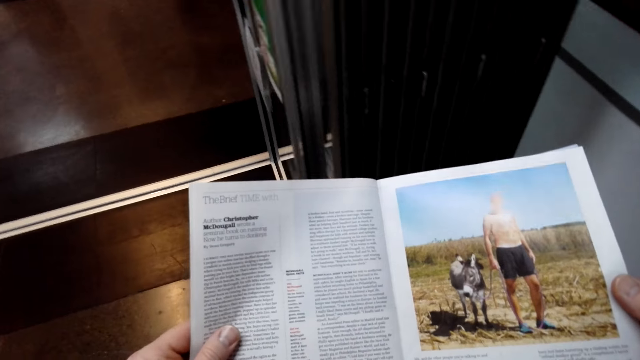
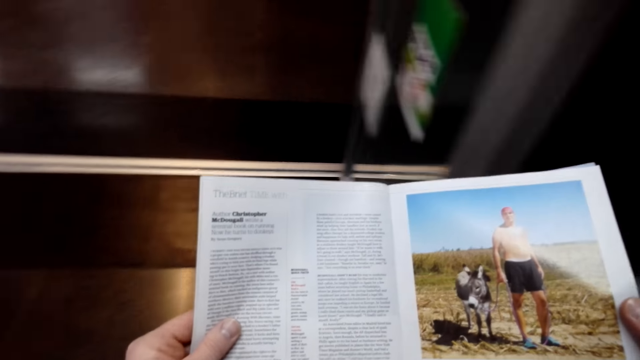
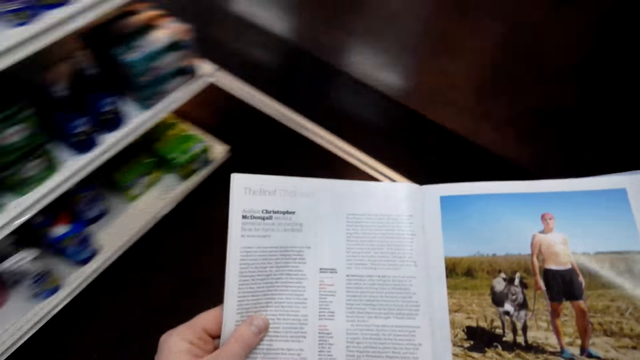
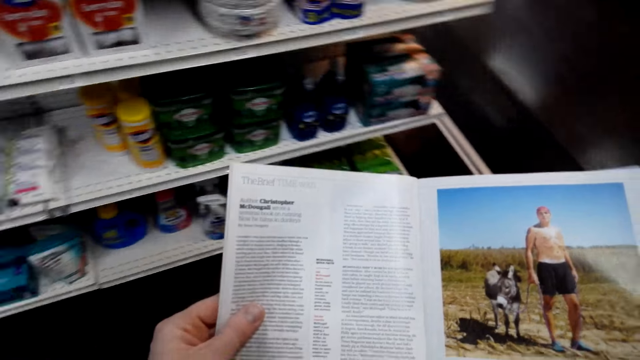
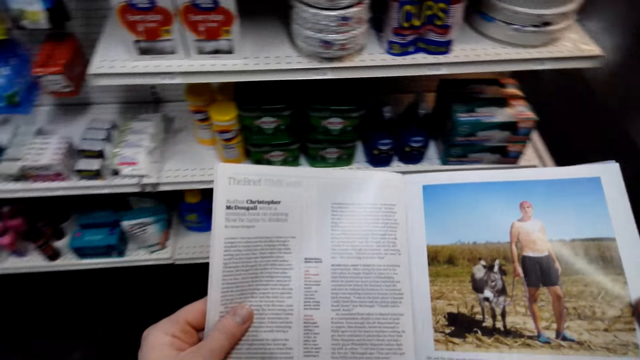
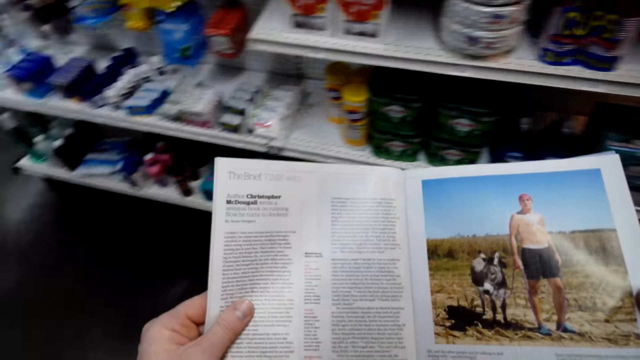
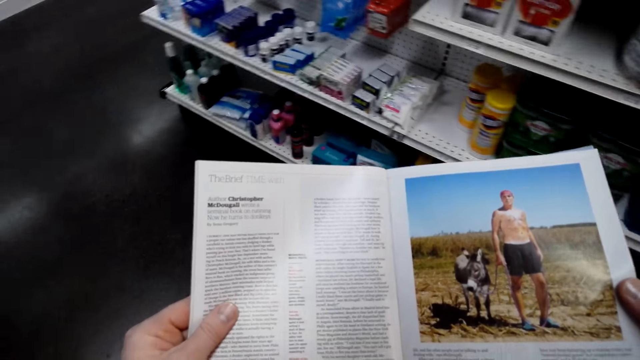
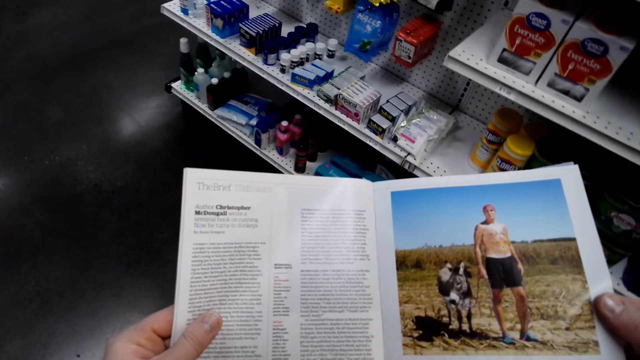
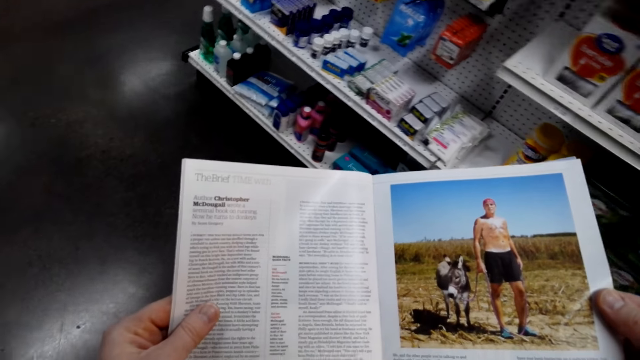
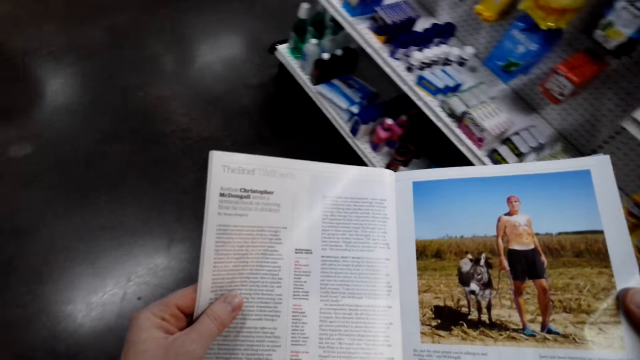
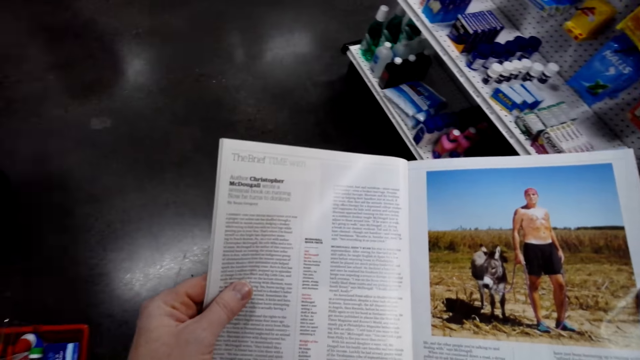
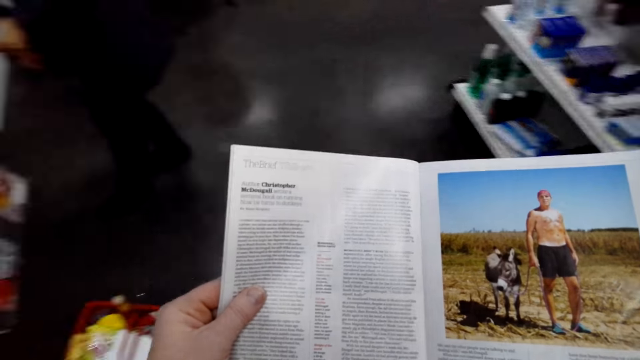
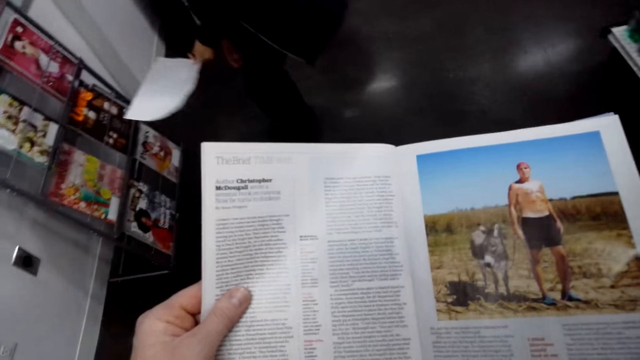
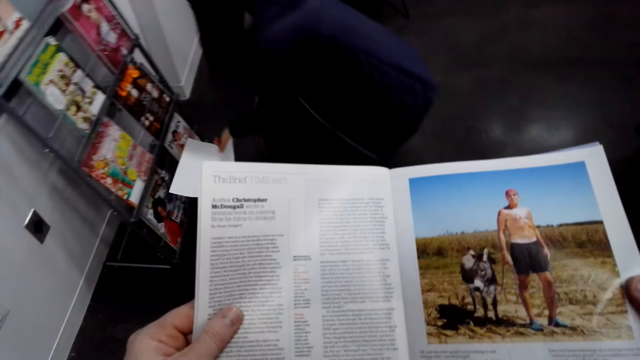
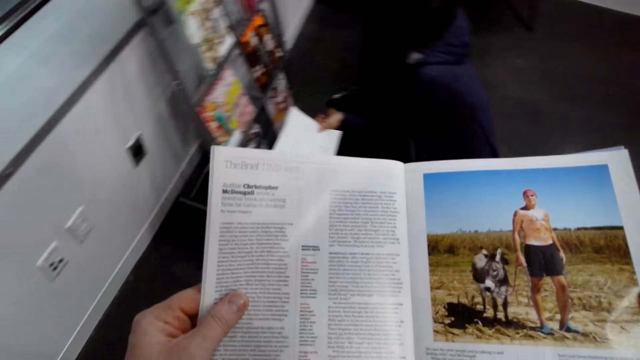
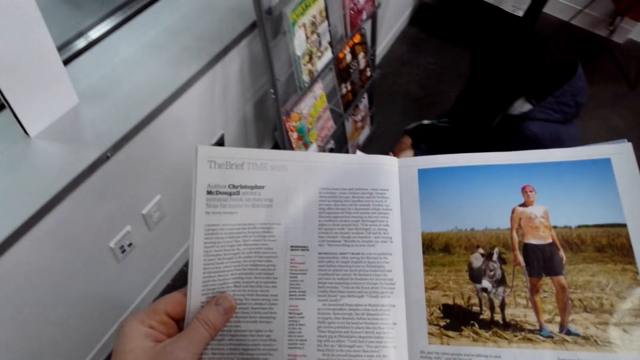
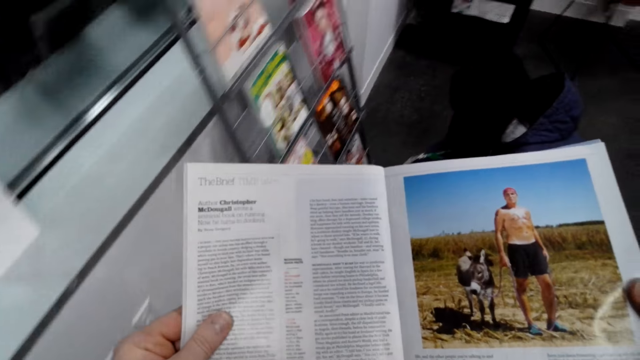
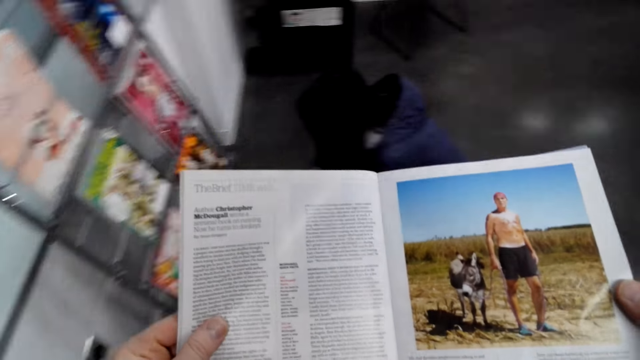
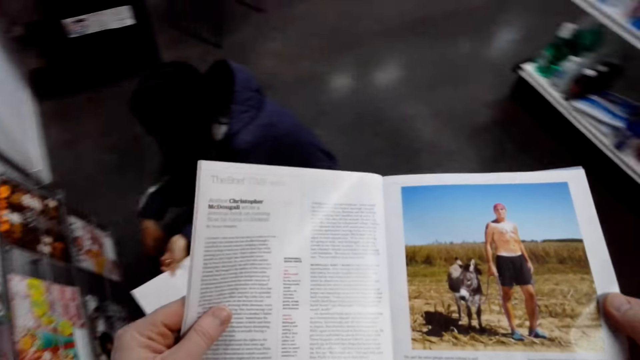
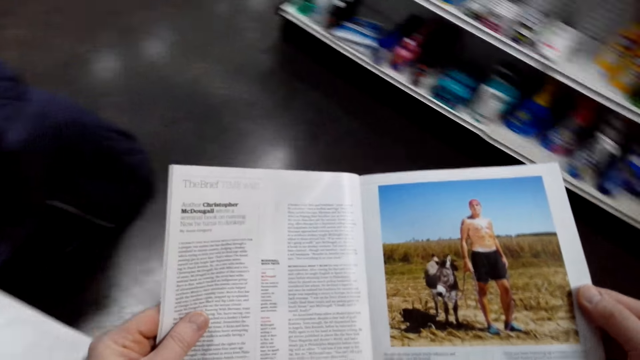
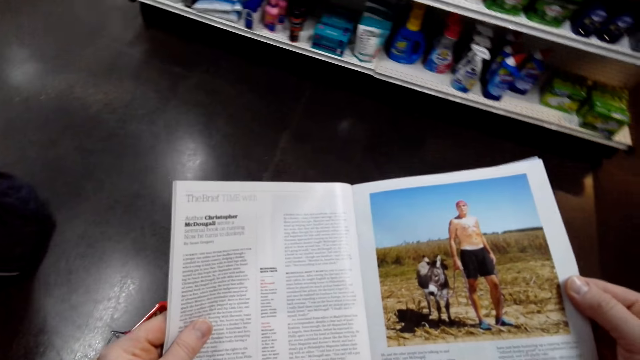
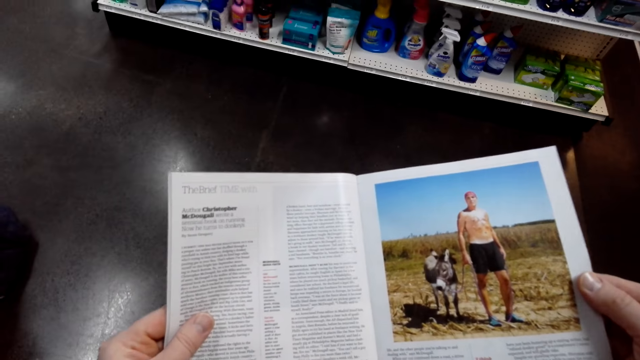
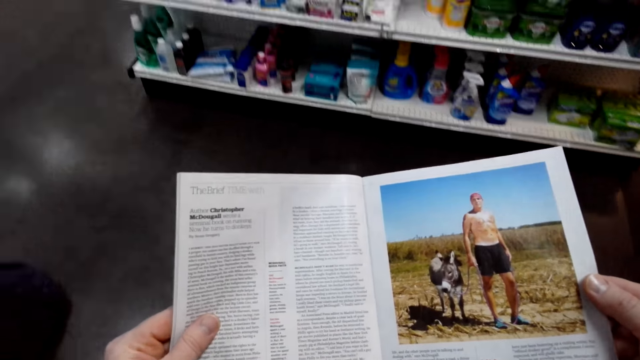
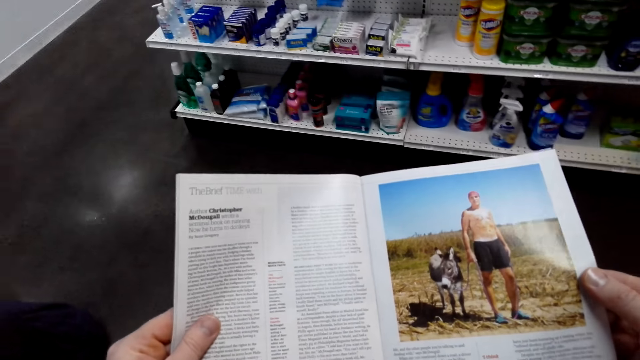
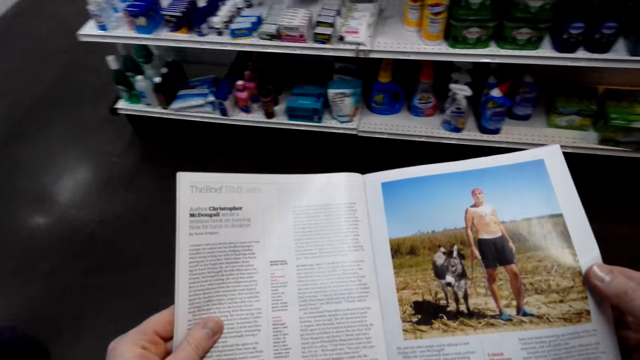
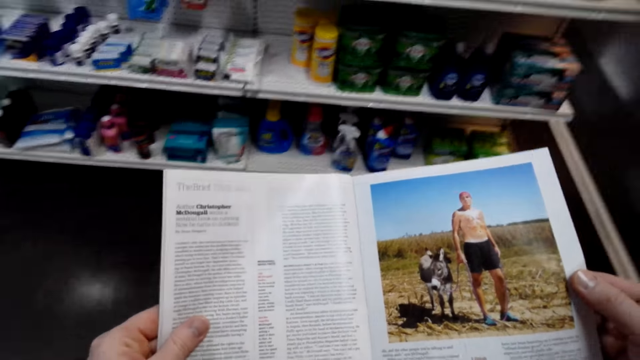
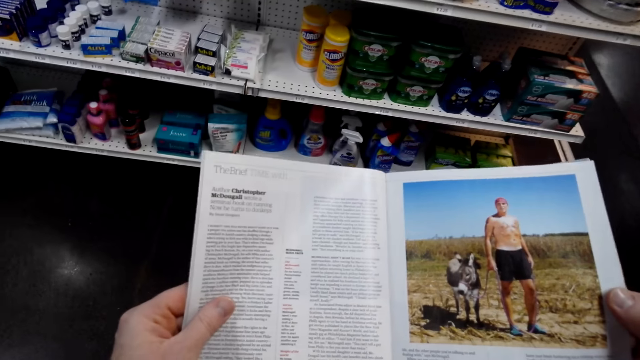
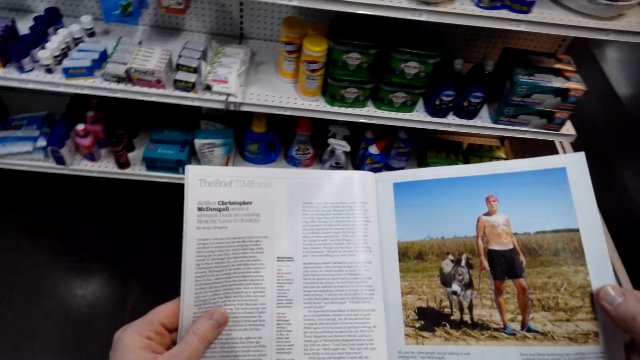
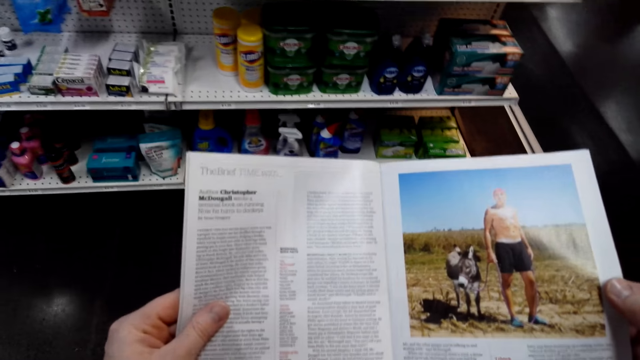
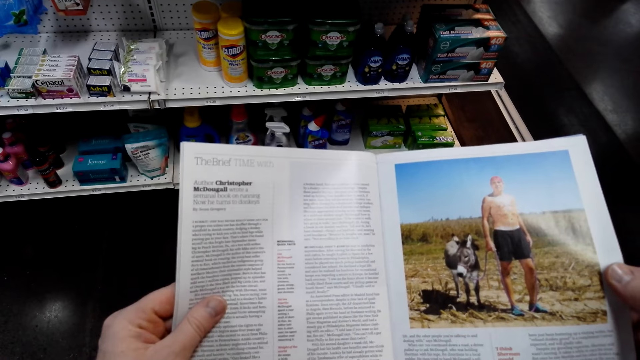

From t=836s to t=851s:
The camera wearer walks around the shop with the magazine in his hands. He reads the magazine. A woman bends down. The camera wearer moves his body. He reads the magazine.

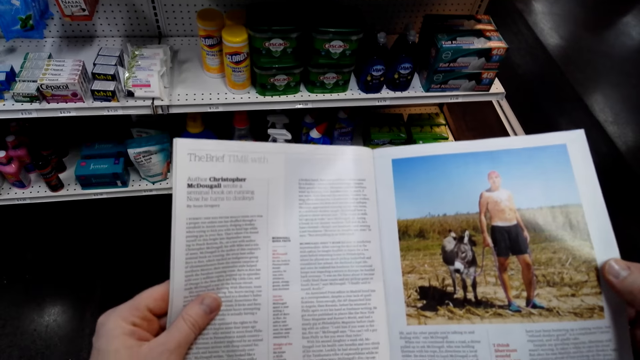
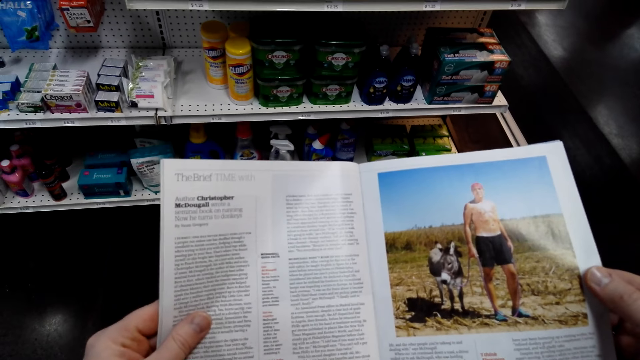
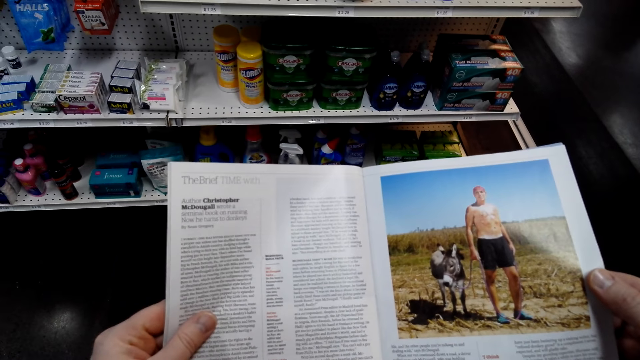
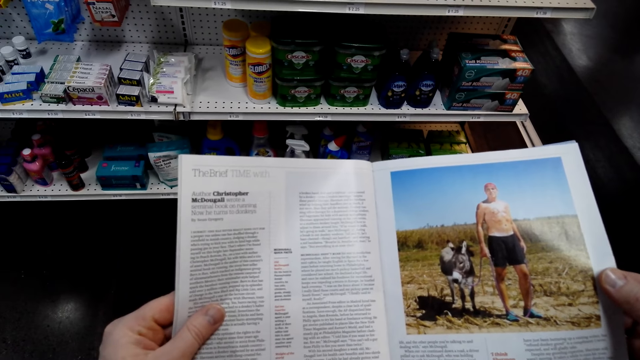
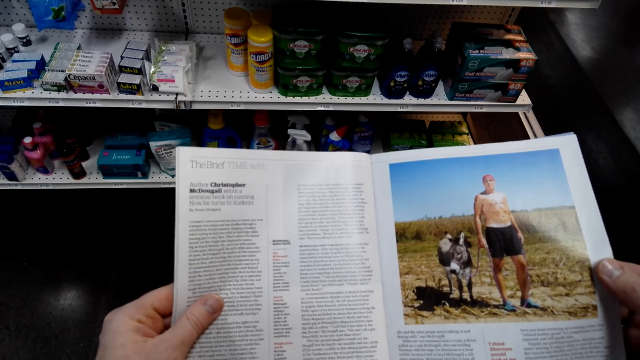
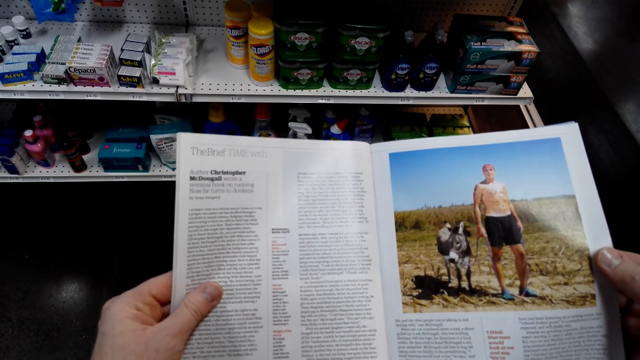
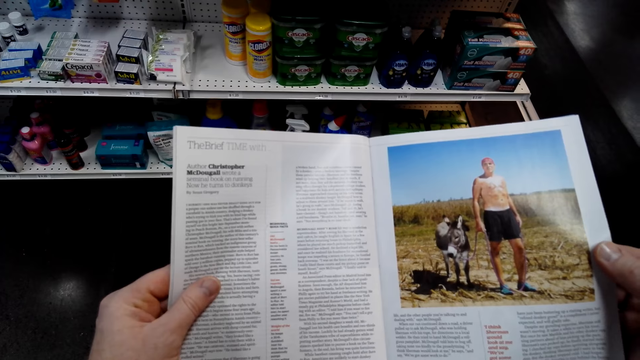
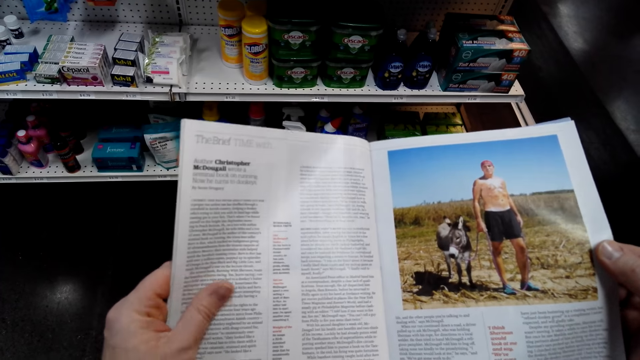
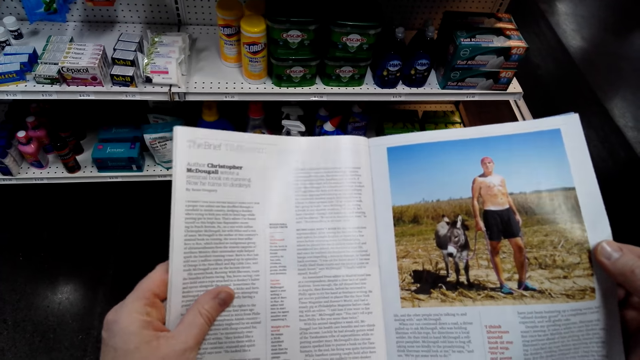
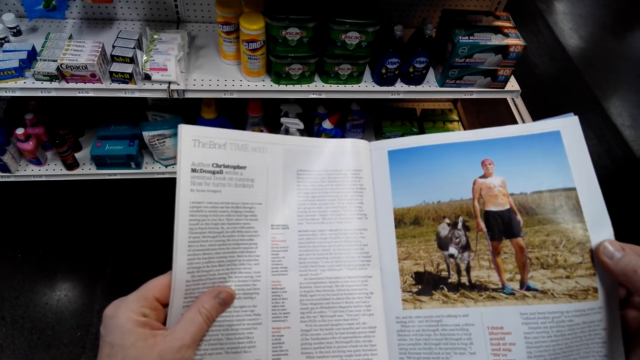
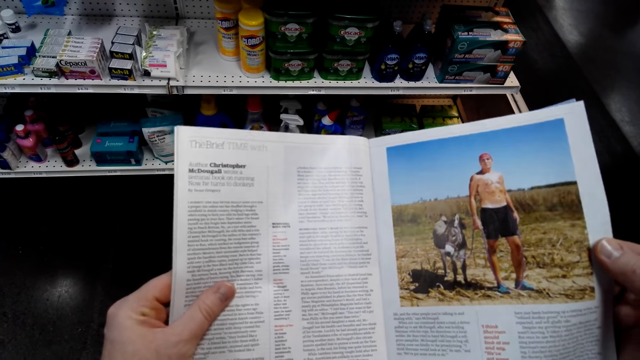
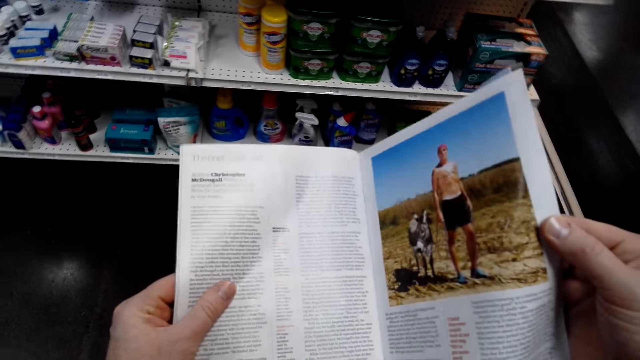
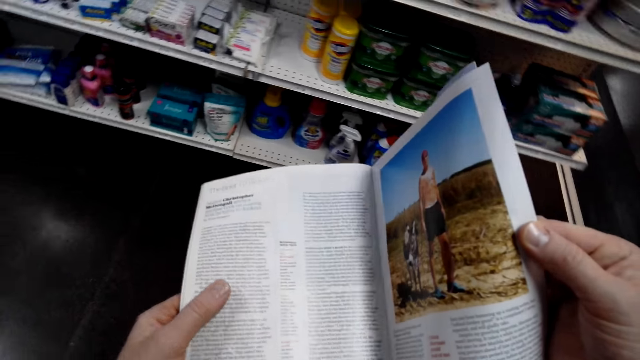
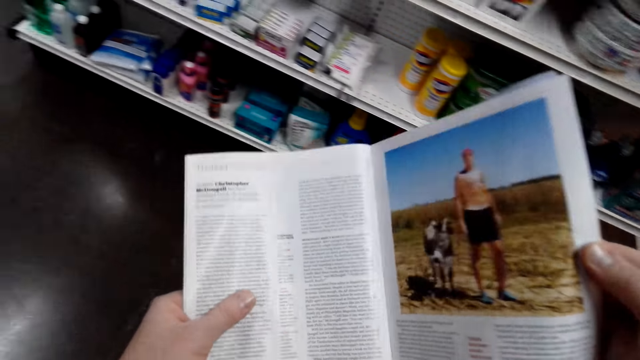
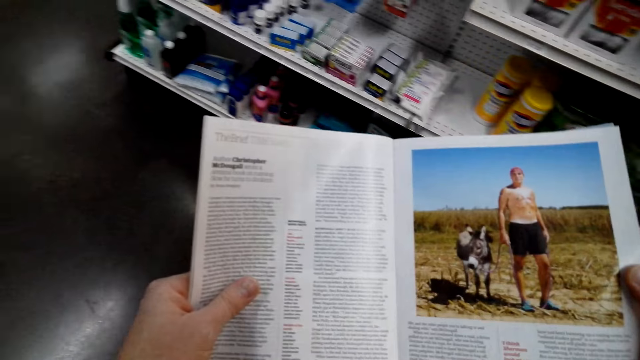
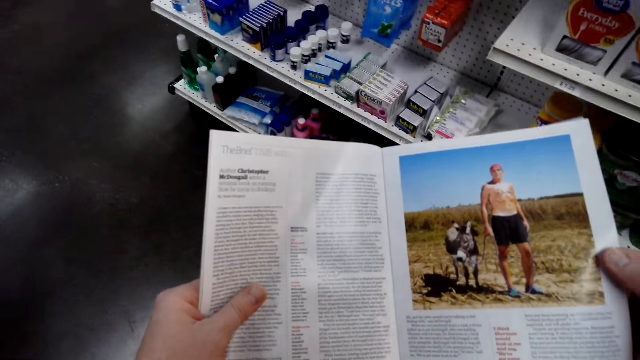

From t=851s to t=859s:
The camera wearer lifts the magazine.
